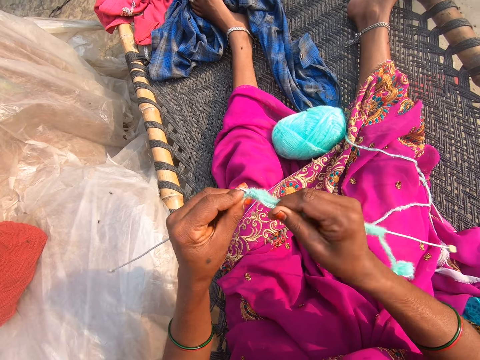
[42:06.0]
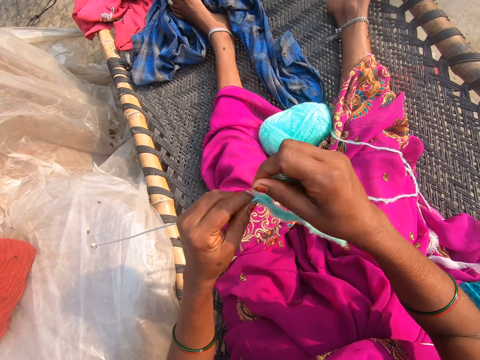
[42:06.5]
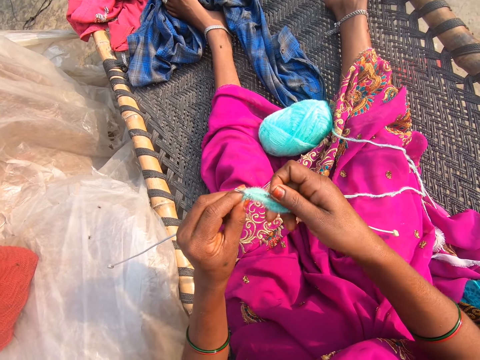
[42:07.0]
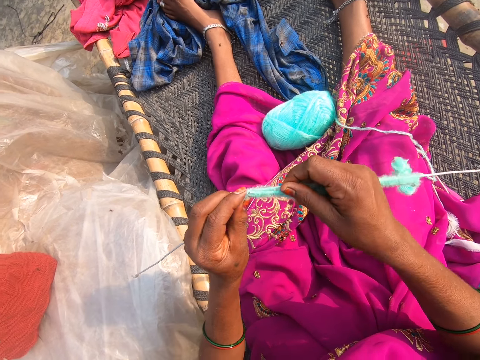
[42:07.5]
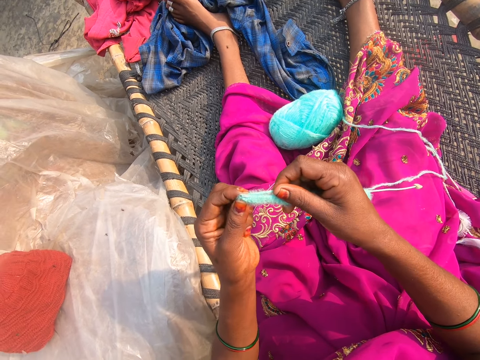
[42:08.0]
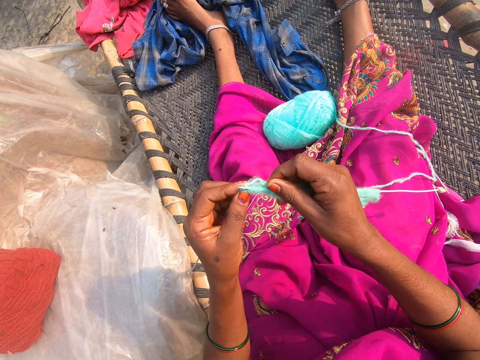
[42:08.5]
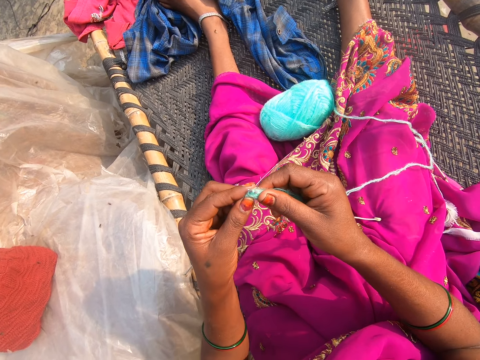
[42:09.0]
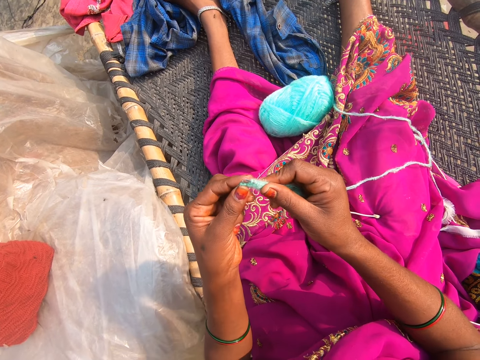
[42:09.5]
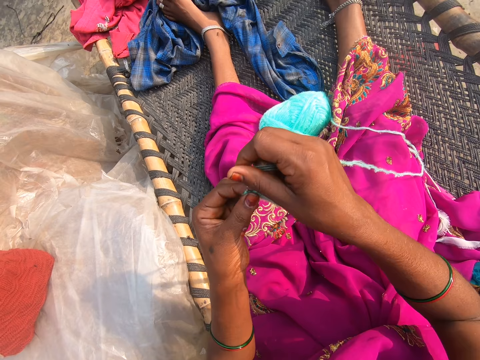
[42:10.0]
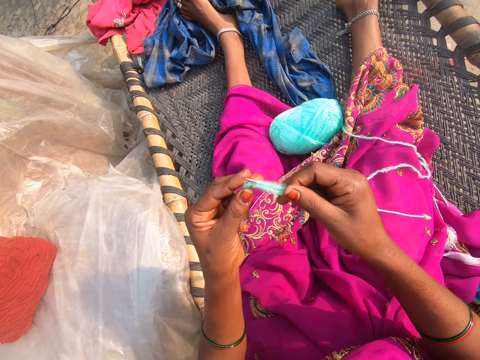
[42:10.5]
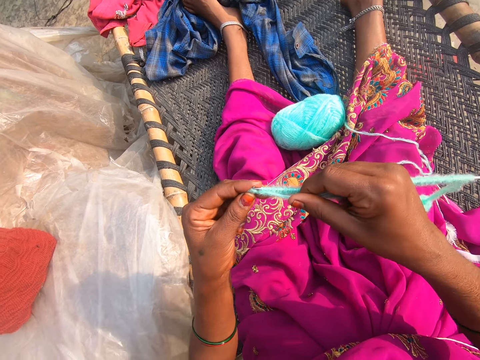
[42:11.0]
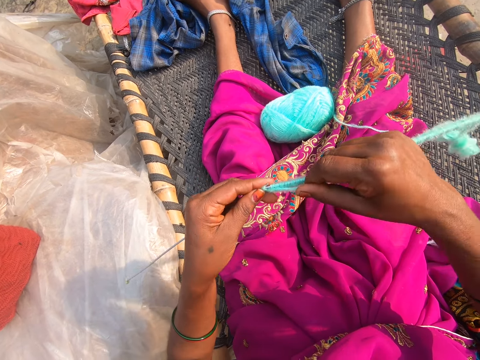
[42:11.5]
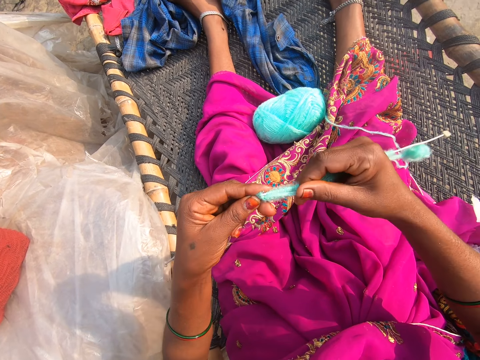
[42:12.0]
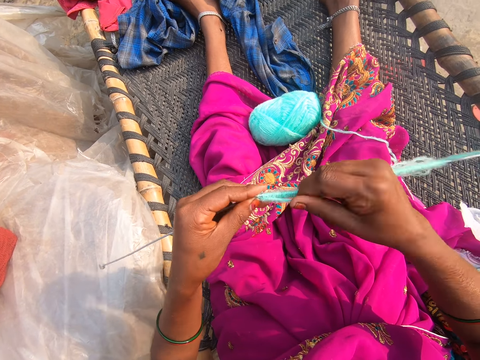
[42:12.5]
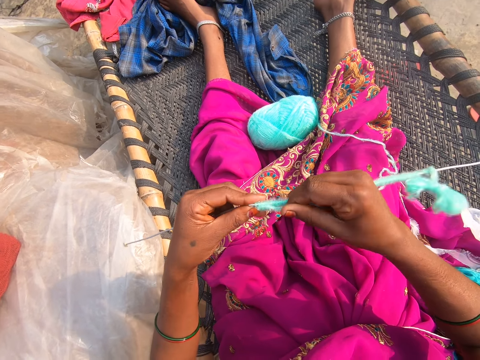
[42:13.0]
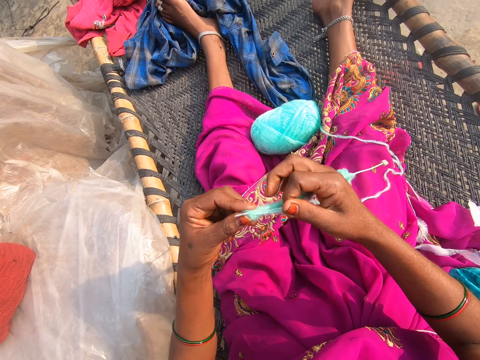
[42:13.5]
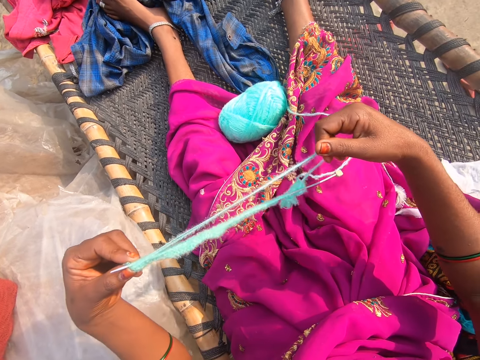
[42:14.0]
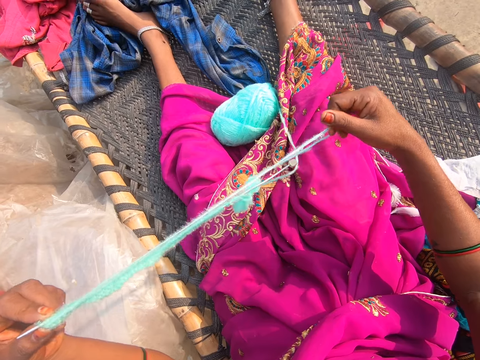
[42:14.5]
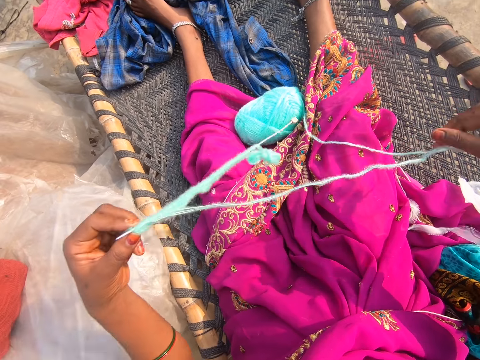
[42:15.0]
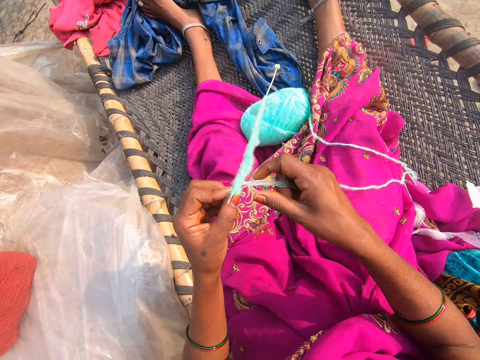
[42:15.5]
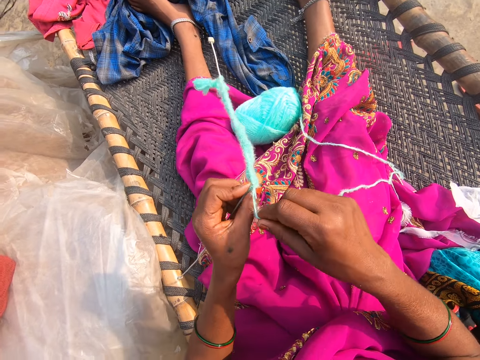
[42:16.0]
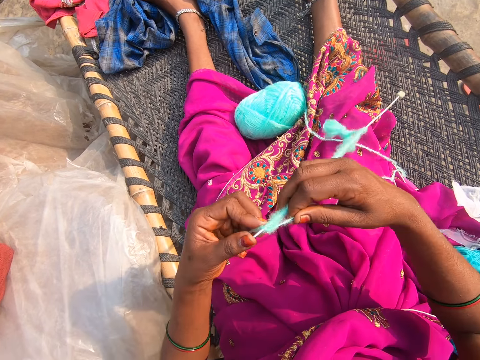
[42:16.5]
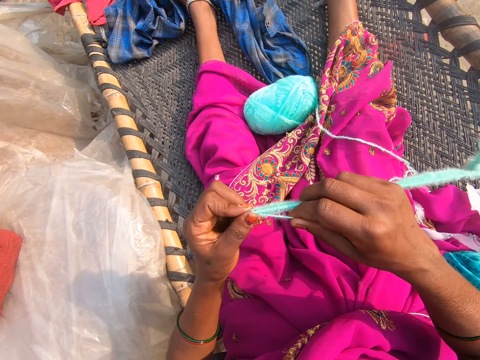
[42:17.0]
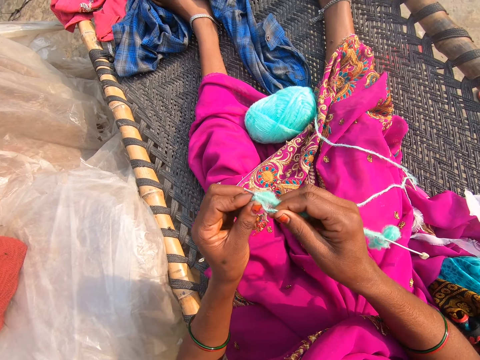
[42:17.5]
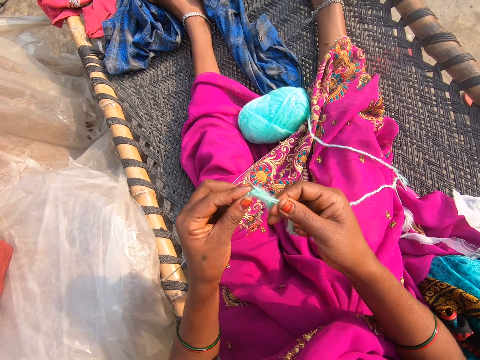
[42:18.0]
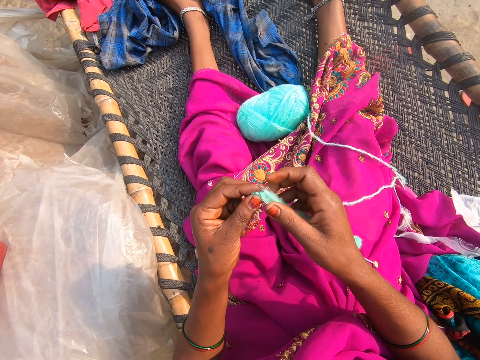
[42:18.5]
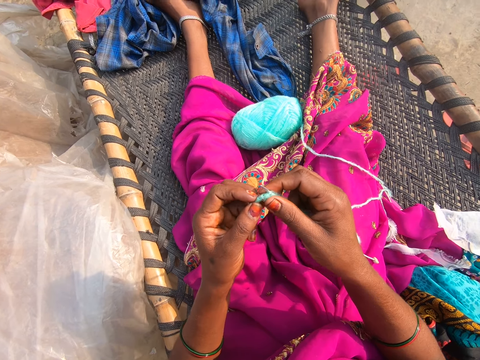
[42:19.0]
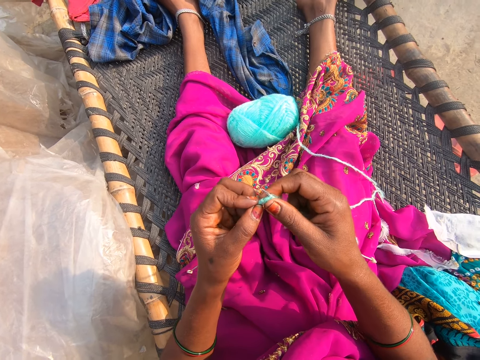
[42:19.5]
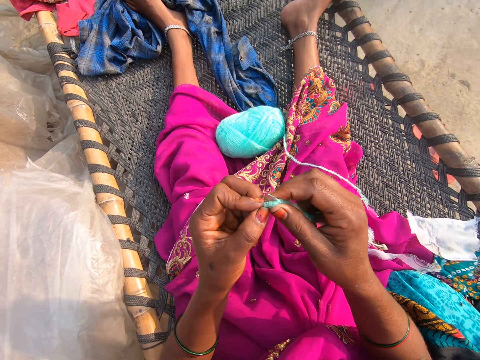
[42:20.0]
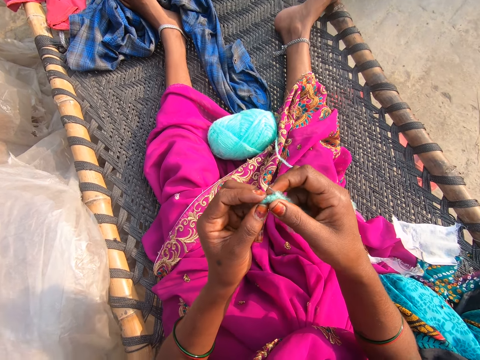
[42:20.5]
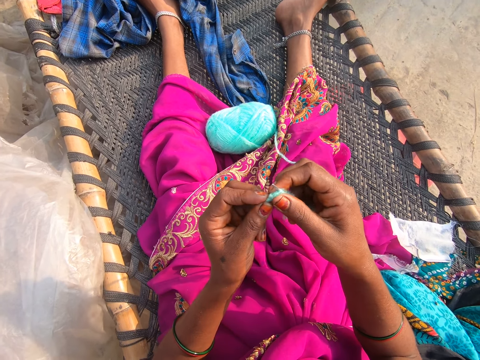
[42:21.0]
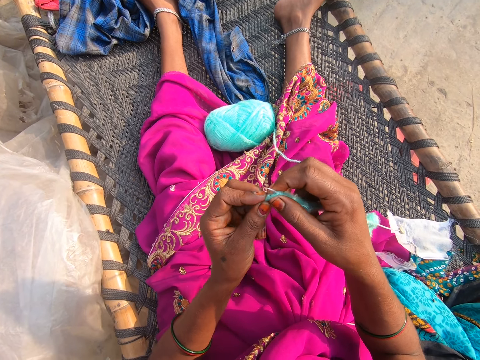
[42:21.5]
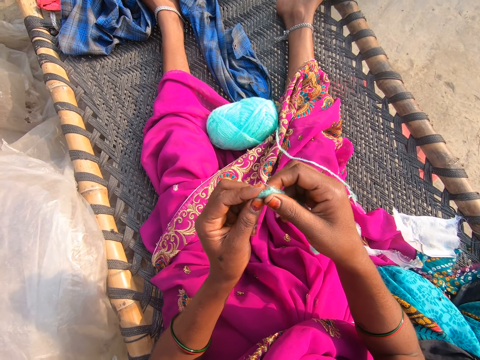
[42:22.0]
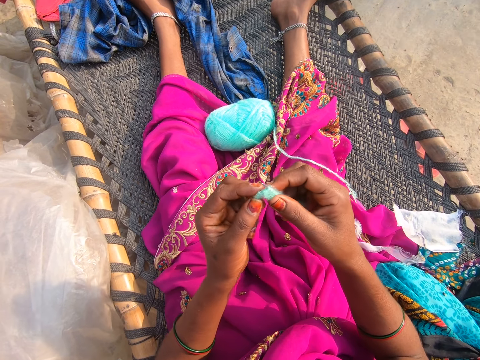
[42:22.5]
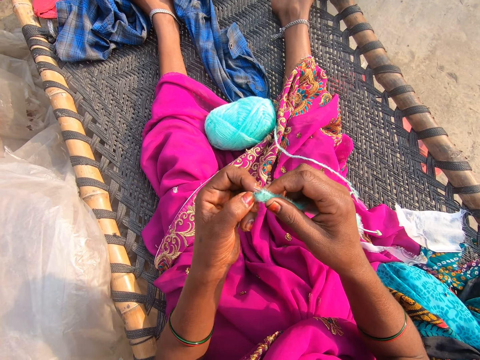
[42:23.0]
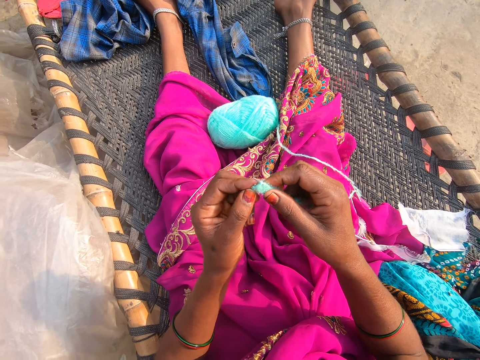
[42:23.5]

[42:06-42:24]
The camera wearer pulls the thread. They knit. They converse with a person.

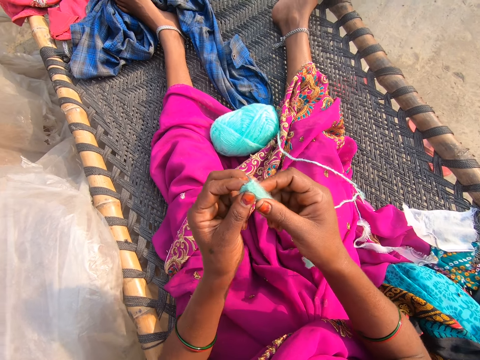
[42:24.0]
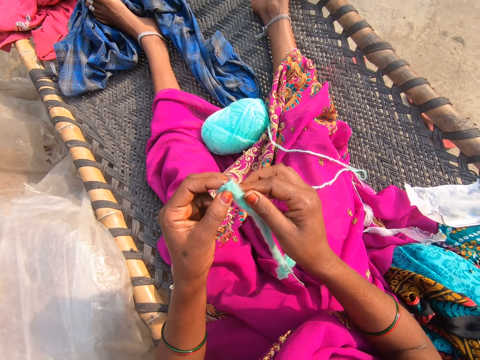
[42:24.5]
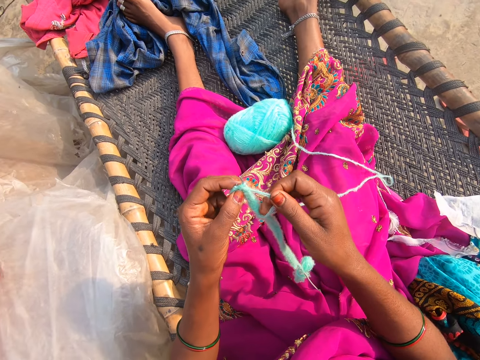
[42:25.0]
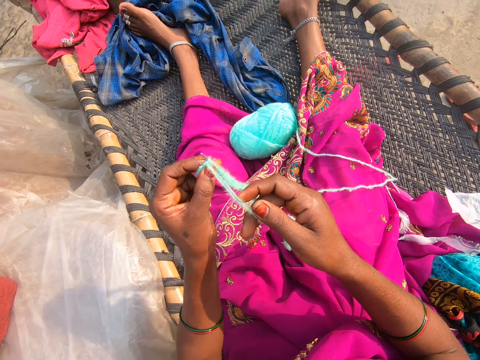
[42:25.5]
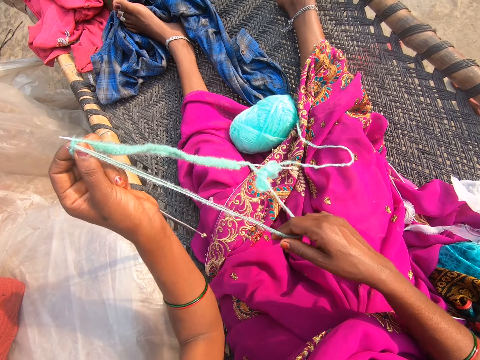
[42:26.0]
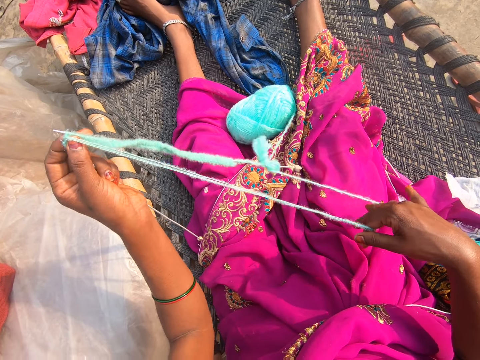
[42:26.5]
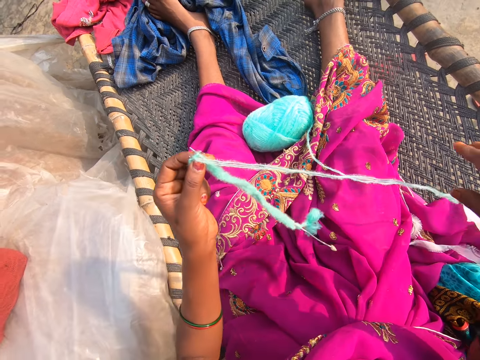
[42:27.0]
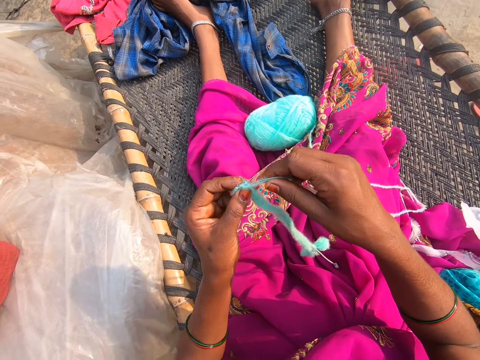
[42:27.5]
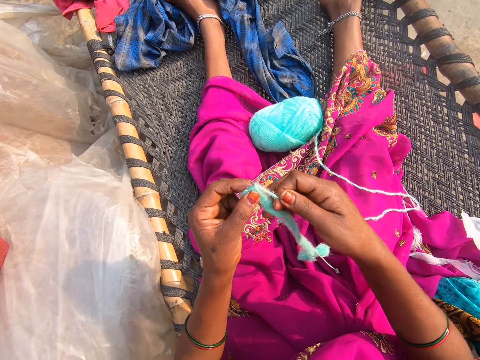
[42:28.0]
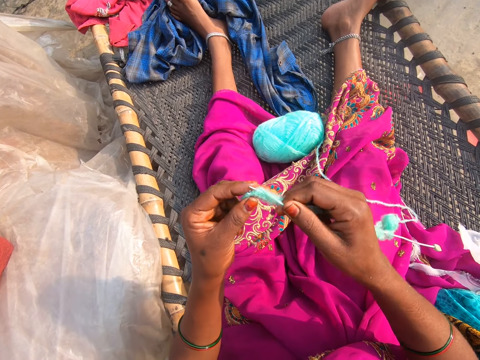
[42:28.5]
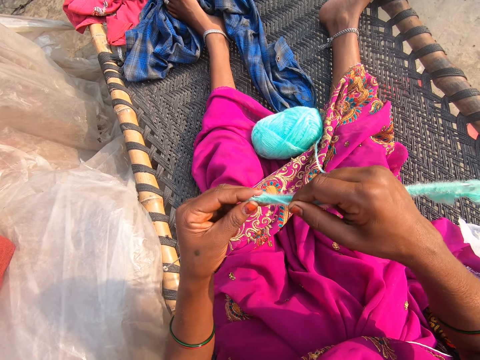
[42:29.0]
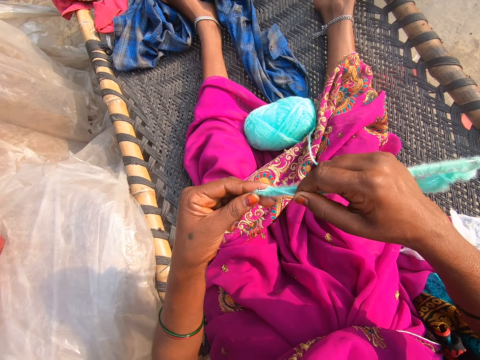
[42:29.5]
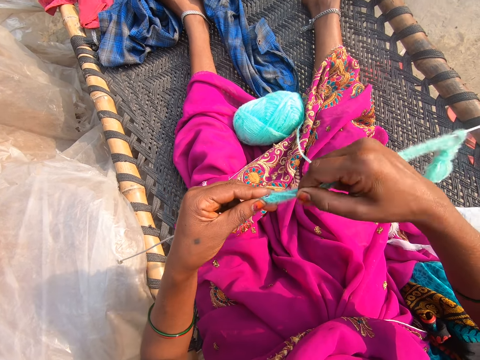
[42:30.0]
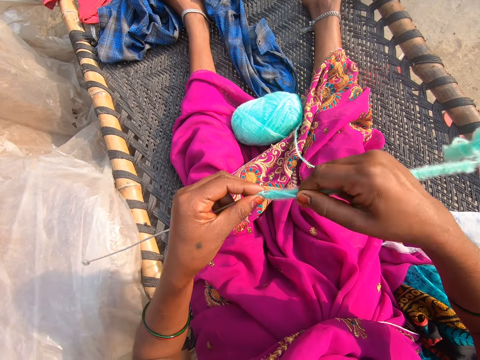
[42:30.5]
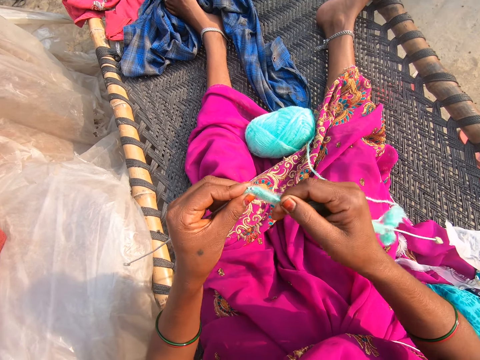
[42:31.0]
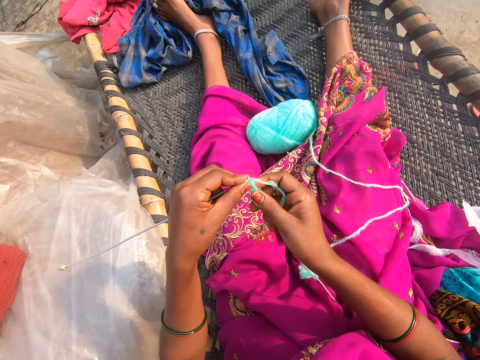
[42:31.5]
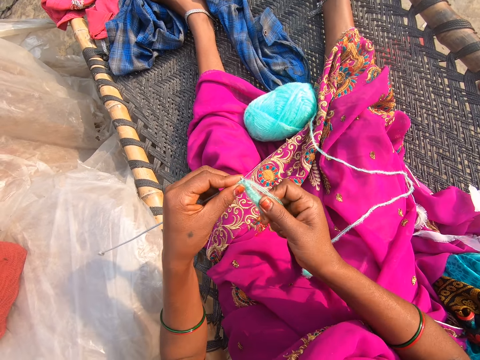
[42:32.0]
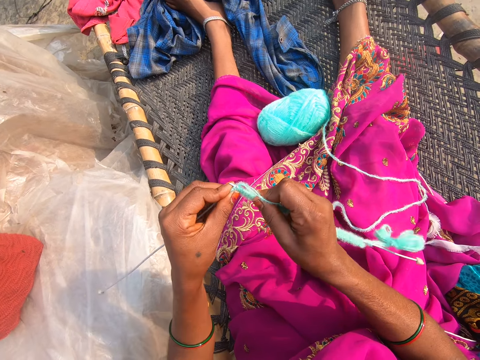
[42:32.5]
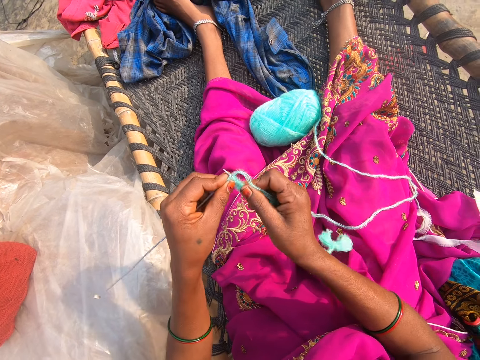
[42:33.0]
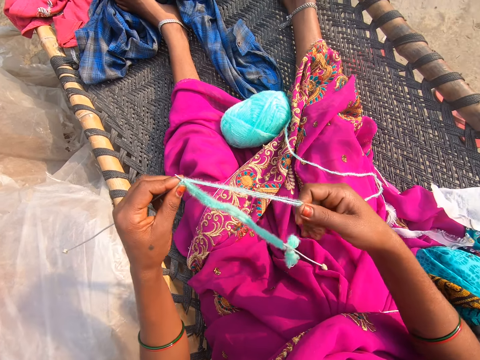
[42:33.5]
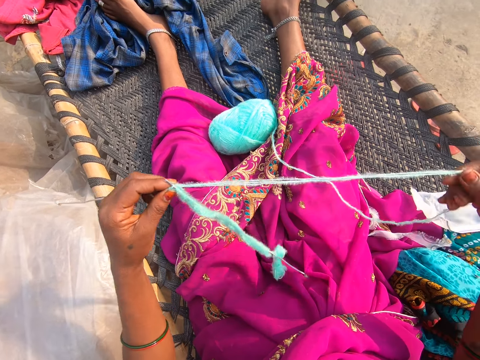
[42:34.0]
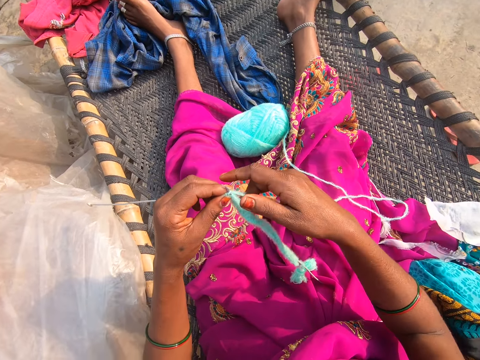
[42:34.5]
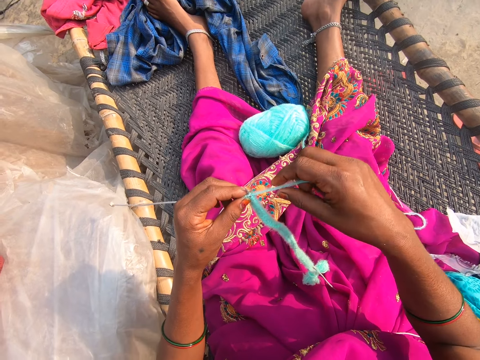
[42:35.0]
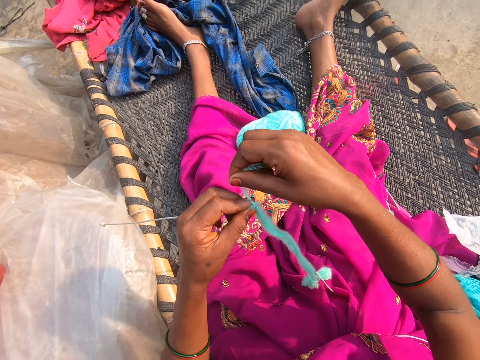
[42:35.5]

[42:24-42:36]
The camera wearer pulls the thread. They knit. They pull the thread.
